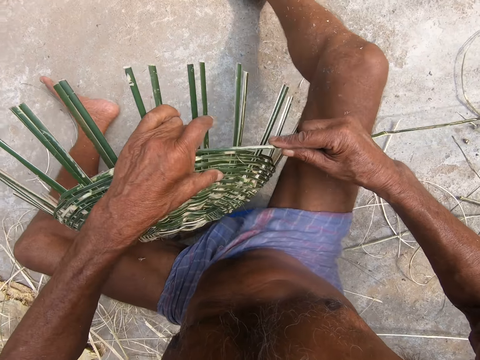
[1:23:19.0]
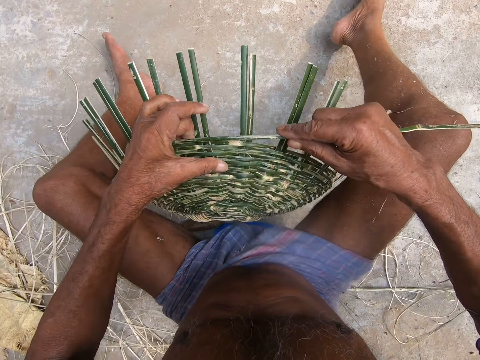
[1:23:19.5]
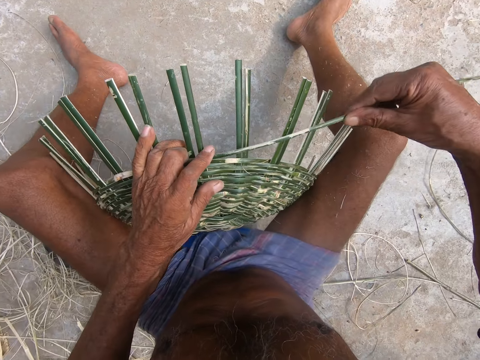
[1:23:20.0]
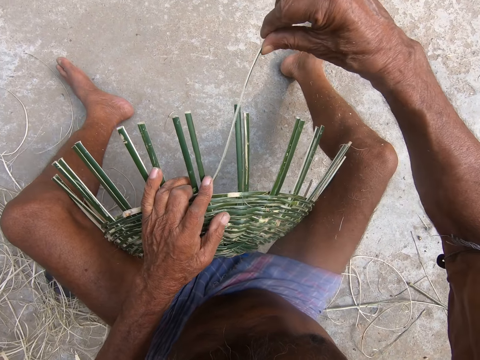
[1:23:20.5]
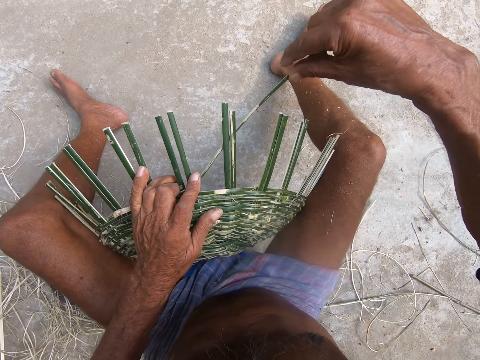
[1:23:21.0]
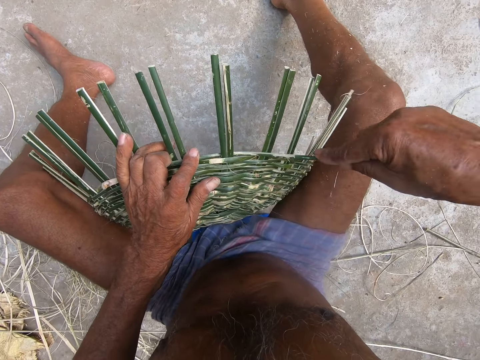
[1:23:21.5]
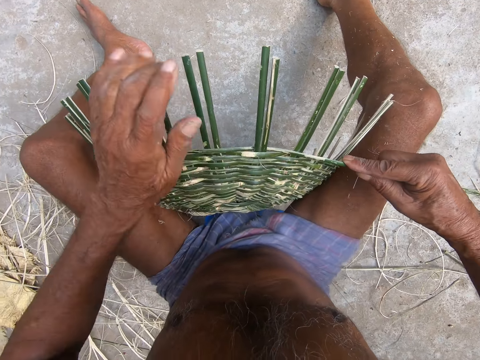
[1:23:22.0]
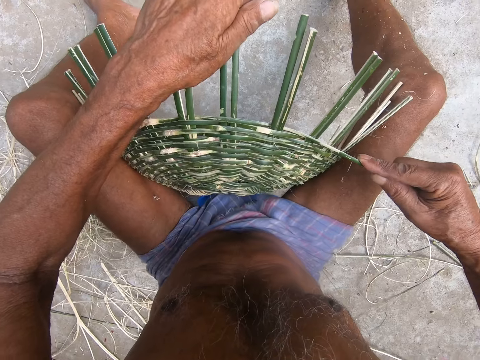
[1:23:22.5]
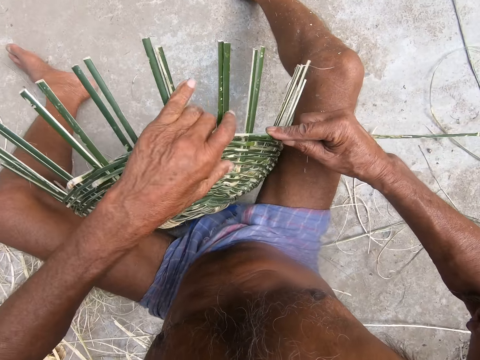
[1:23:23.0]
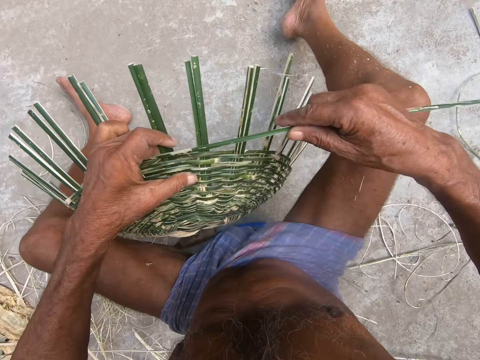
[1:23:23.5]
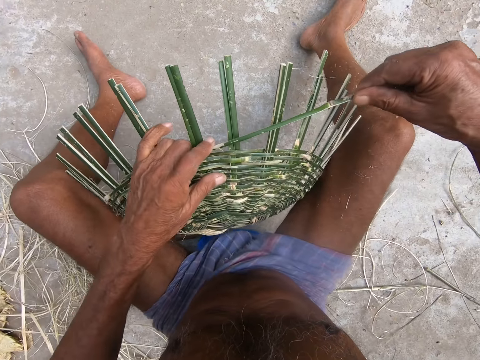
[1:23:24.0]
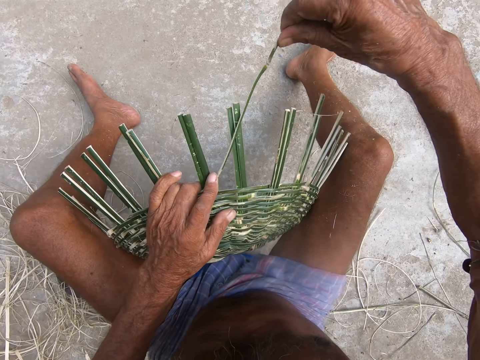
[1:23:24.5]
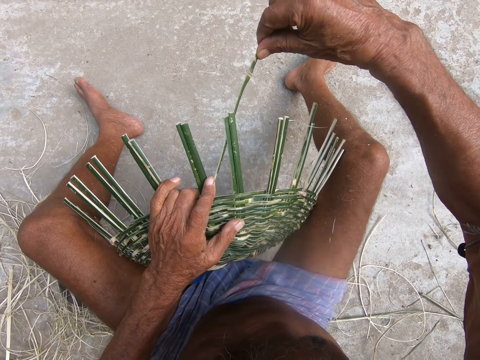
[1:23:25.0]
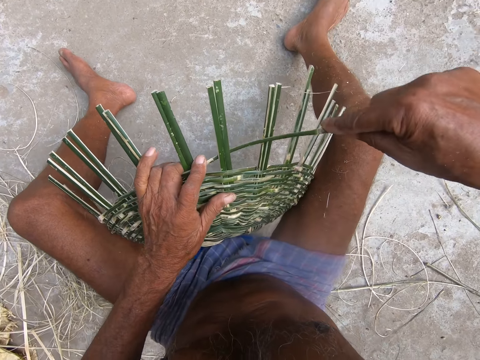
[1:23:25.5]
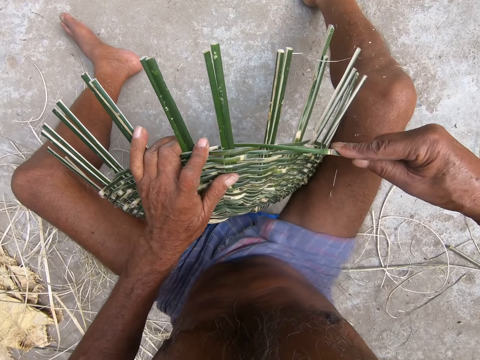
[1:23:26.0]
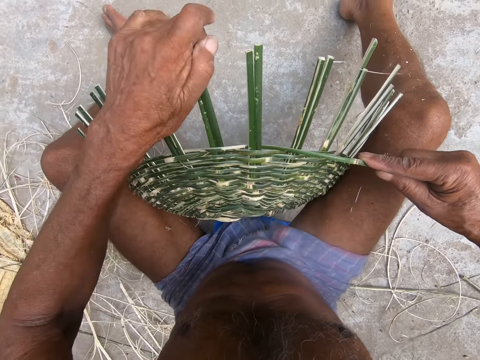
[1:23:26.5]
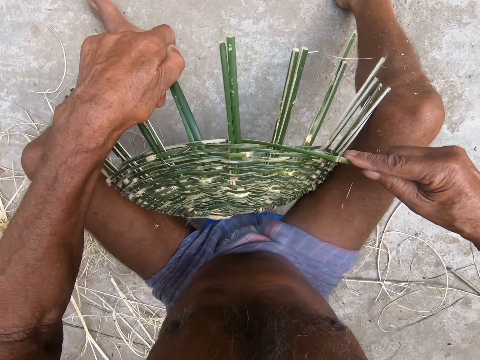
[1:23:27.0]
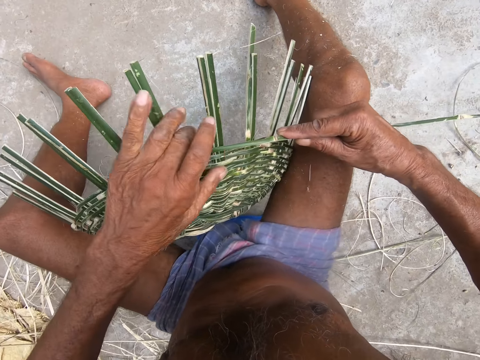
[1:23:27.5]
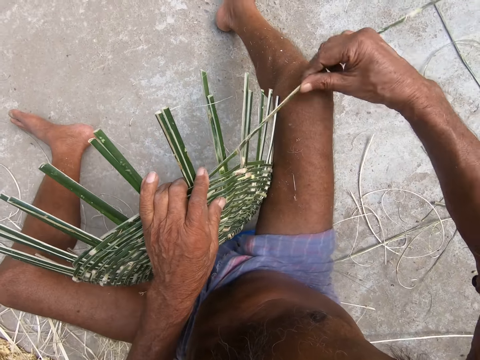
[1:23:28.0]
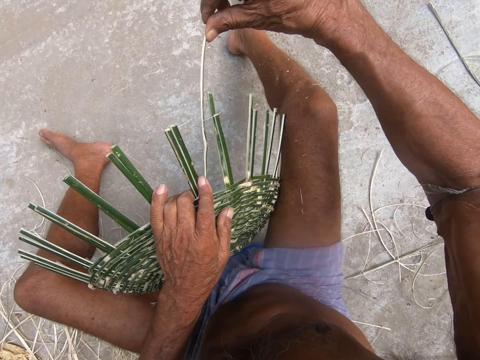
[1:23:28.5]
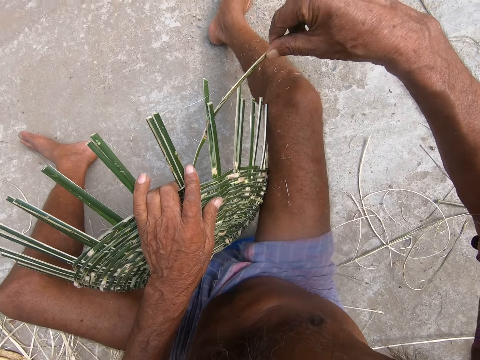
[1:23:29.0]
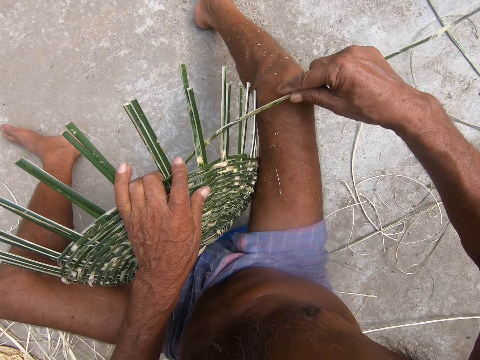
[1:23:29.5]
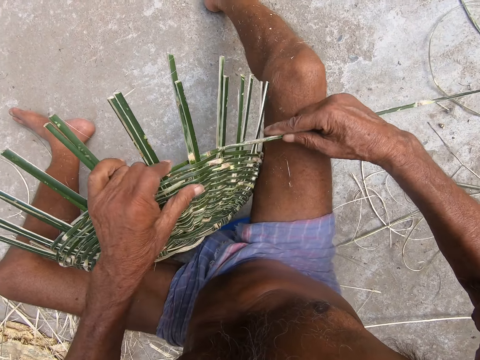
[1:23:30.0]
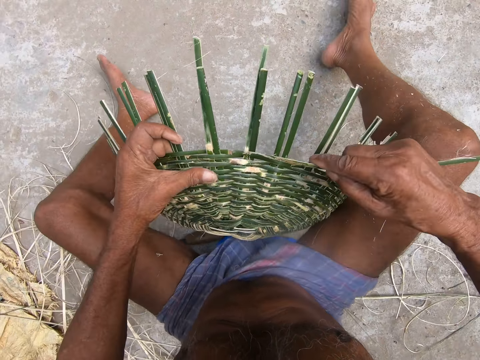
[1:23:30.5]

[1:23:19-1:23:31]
The camera wearer turns the basket. He weaves the basket. He adjusts the bamboo strokes on the basket with his left hand. He weaves the basket with the bamboo stroke using both hands. He adjusts the bamboo strokes on the basket with his left hand. He weaves the basket with the bamboo stroke using both hands.

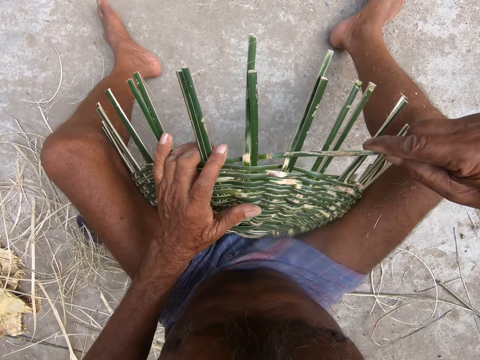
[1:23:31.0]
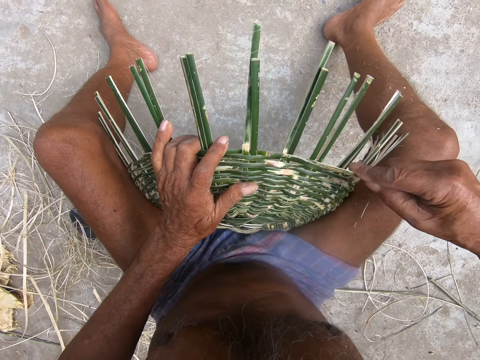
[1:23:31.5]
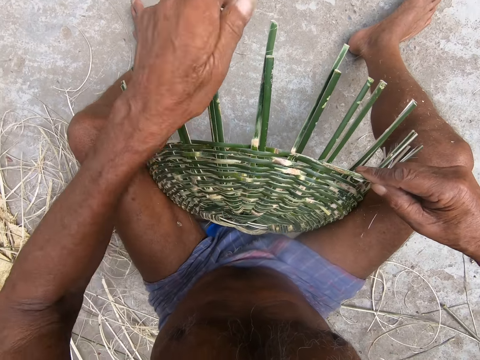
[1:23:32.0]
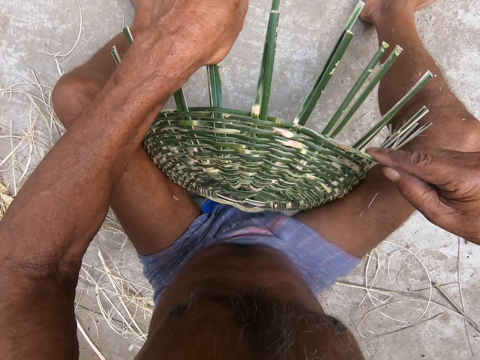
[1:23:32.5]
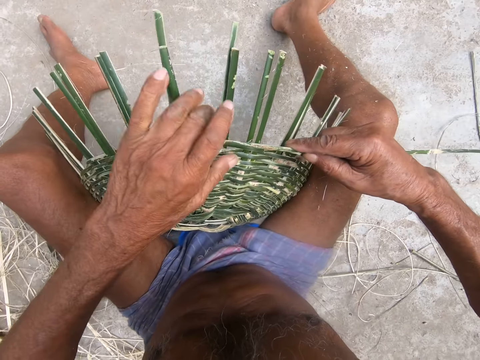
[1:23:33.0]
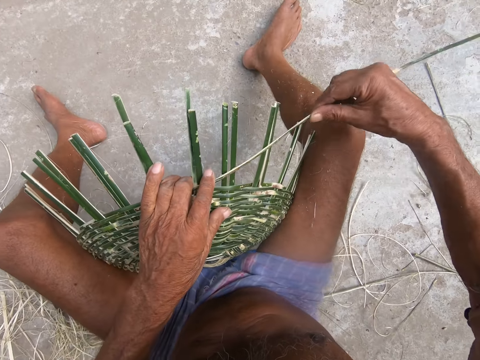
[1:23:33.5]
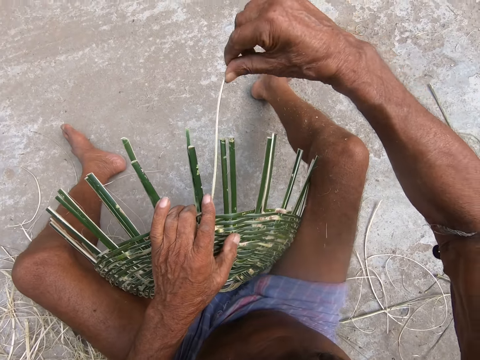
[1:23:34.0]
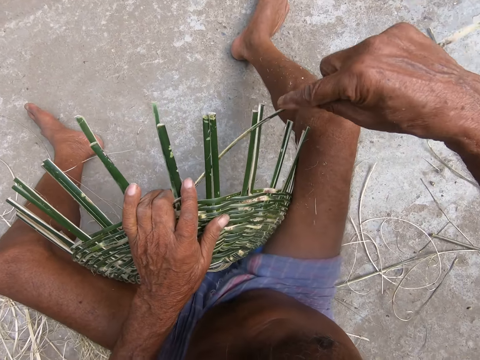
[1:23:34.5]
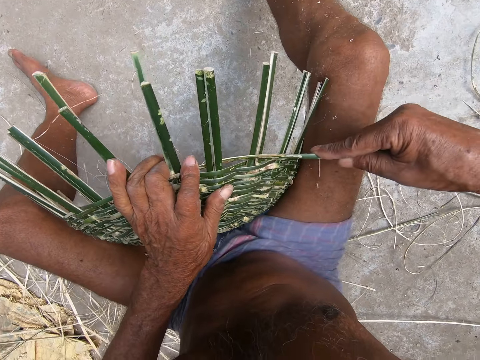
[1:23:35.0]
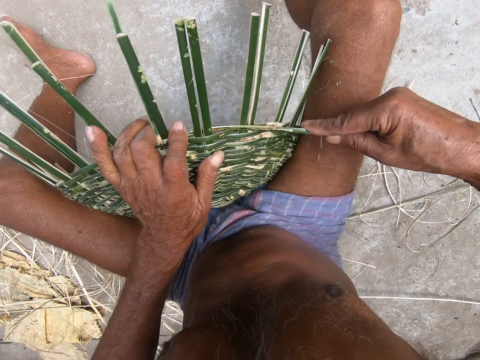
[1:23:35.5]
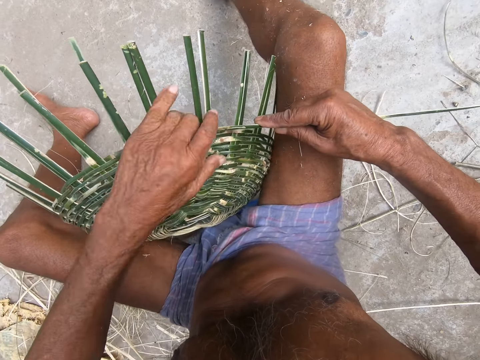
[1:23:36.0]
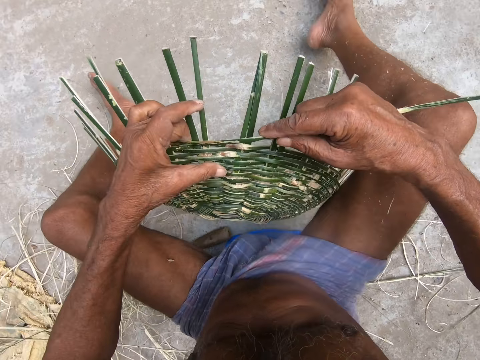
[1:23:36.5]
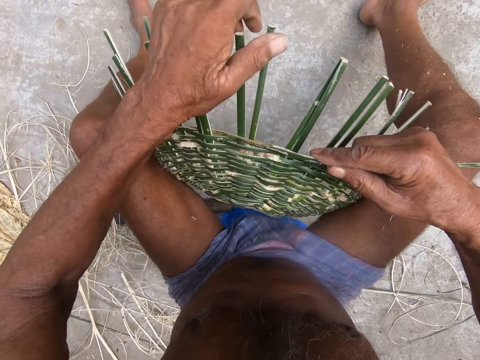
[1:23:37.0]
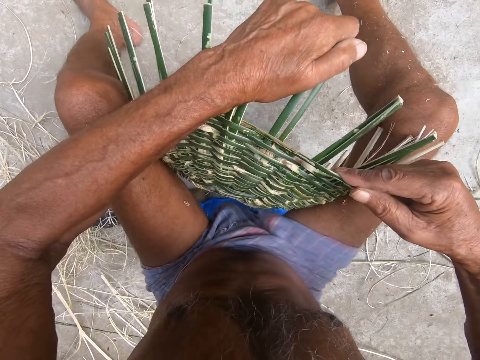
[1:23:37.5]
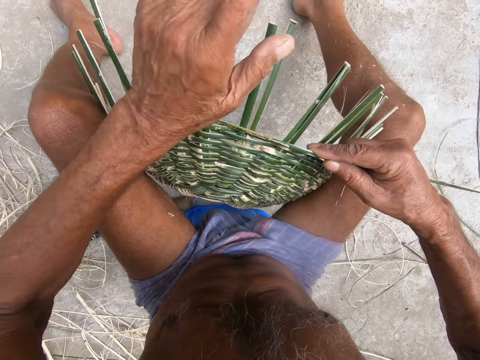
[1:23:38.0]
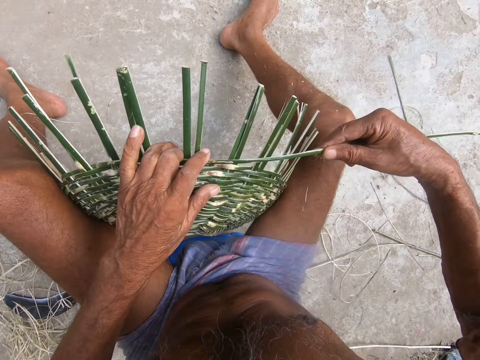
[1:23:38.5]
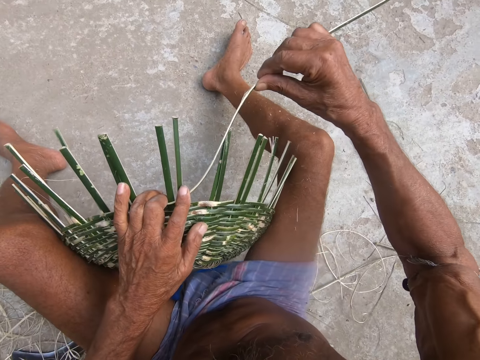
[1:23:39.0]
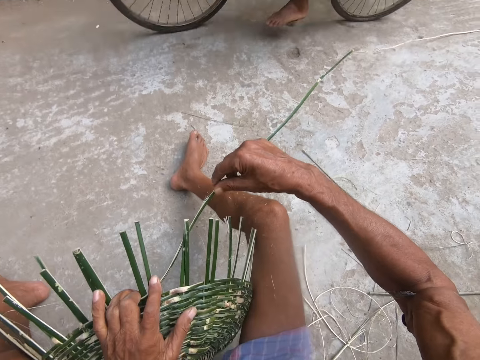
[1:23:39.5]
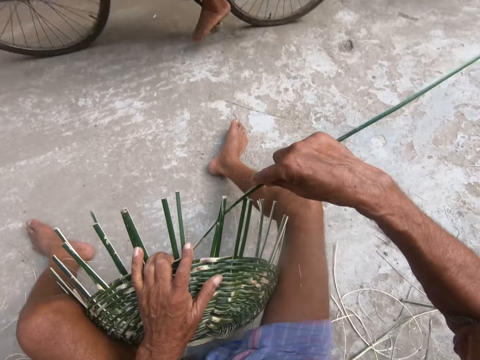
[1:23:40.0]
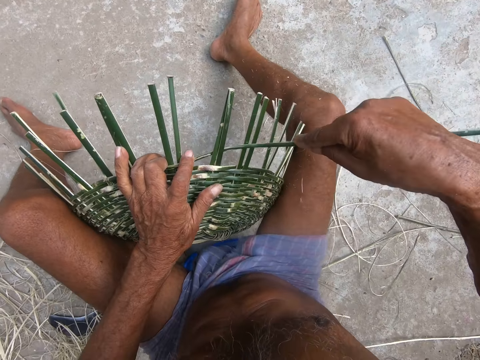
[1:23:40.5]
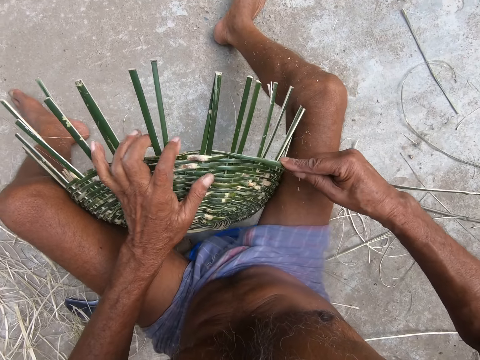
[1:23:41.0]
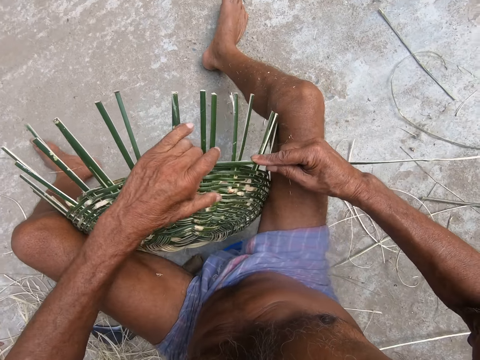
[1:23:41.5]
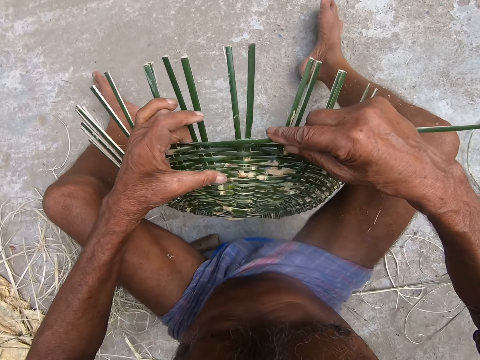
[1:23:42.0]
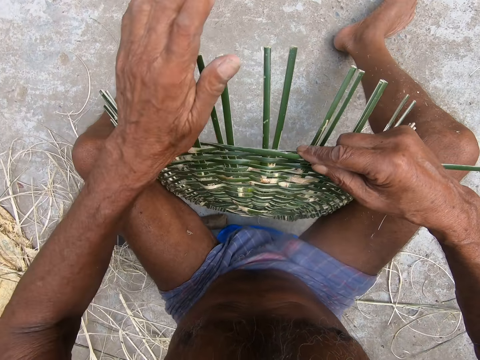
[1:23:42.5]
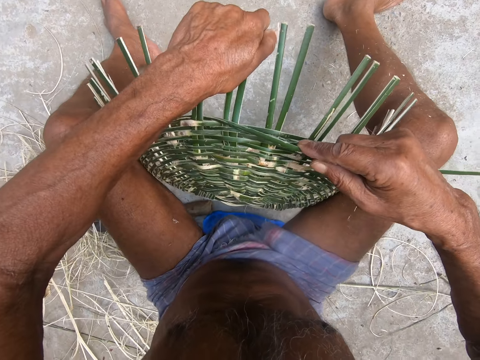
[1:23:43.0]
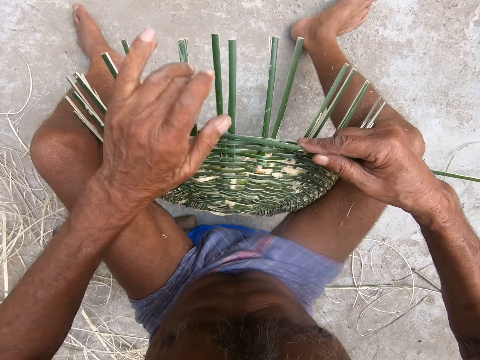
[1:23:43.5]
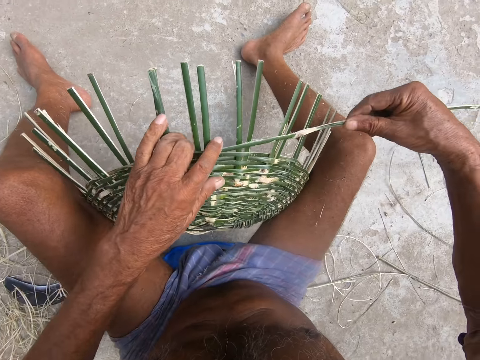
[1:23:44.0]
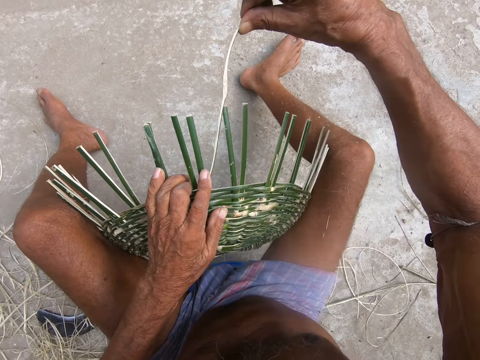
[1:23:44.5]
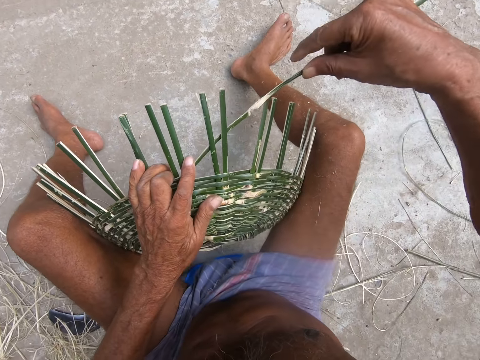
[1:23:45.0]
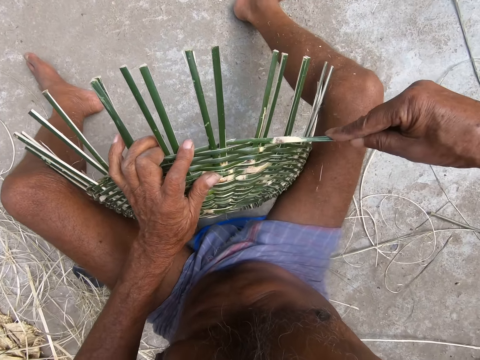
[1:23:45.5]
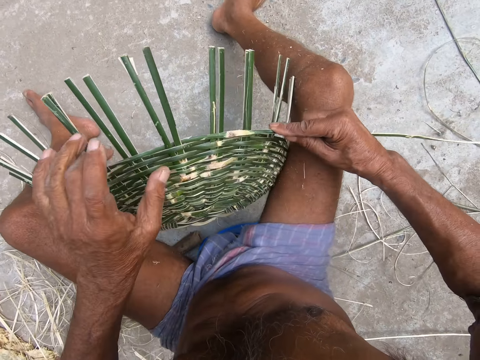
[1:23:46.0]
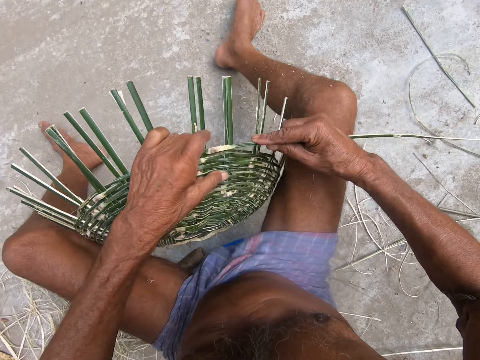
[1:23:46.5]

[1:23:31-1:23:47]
The camera wearer adjusts the bamboo strokes on the basket with his left hand. He bends the bamboo strips. He weaves the basket with the bamboo stroke using both hands. He adjusts the bamboo strokes on the basket with his left hand. He bends the bamboo strips. He weaves the basket with the bamboo stroke using both hands. A man rides a bike past the camera wearer. The camera wearer turns the basket. He adjusts the bamboo strokes on the basket with his left hand. He weaves the basket with the bamboo stroke using both hands.
